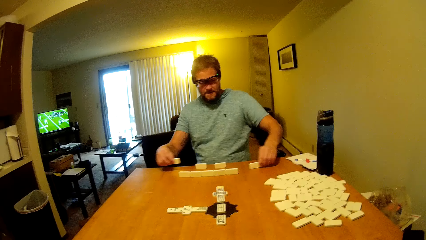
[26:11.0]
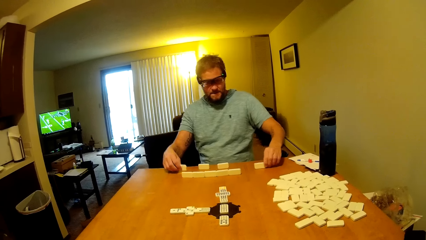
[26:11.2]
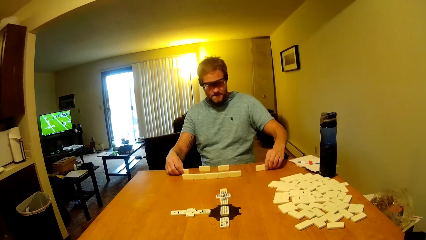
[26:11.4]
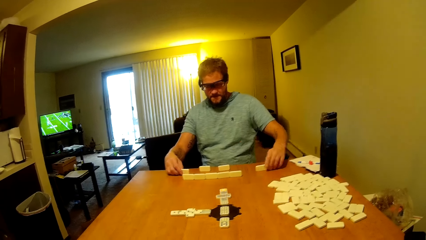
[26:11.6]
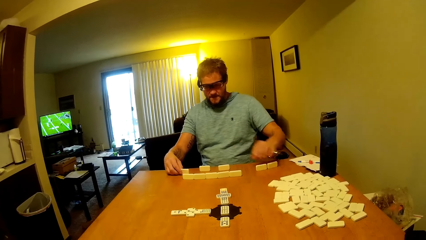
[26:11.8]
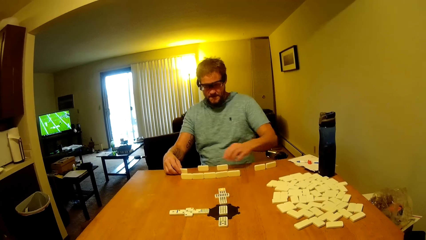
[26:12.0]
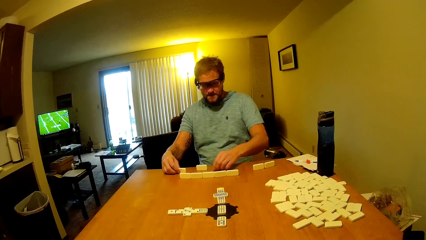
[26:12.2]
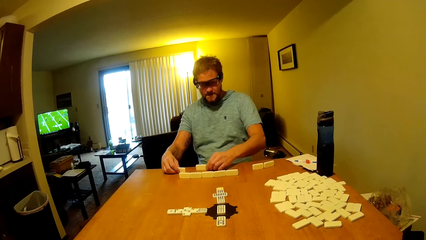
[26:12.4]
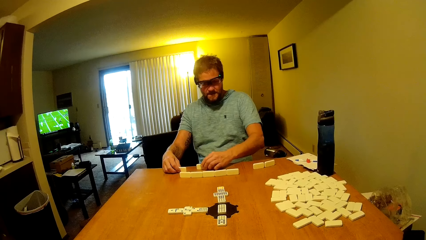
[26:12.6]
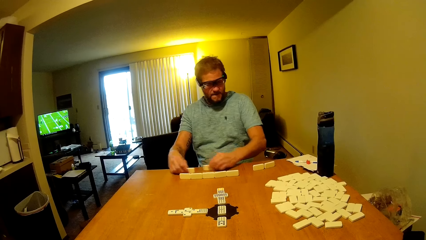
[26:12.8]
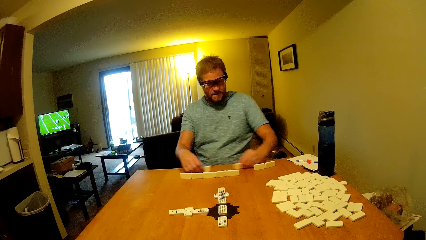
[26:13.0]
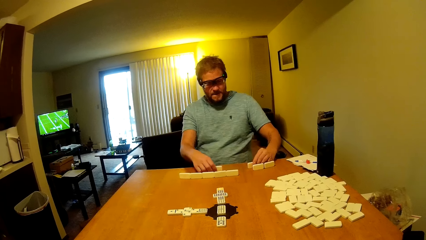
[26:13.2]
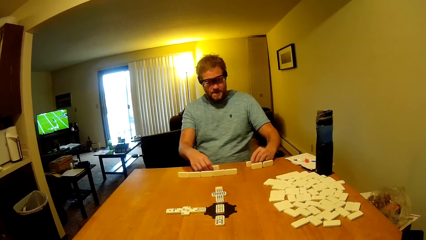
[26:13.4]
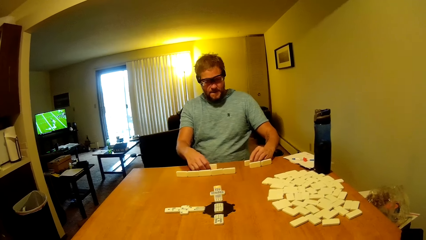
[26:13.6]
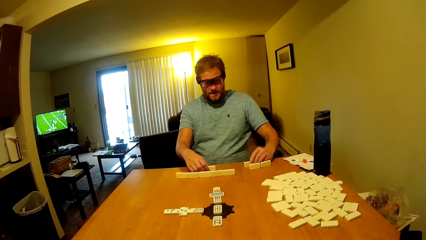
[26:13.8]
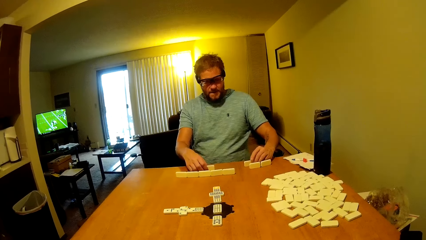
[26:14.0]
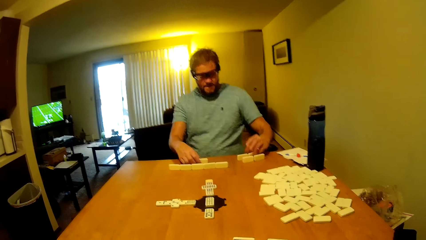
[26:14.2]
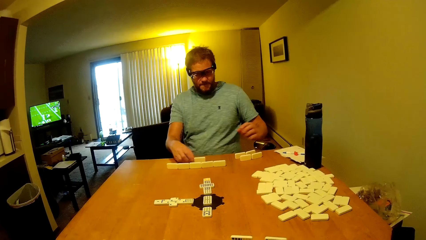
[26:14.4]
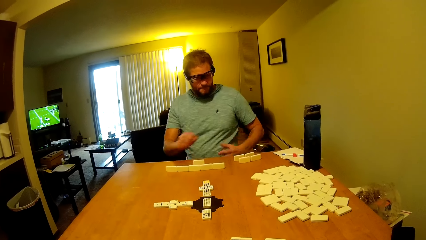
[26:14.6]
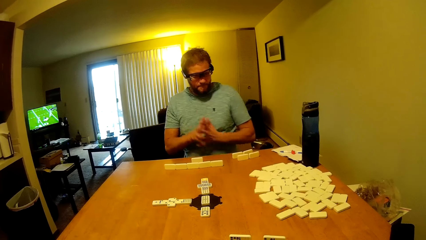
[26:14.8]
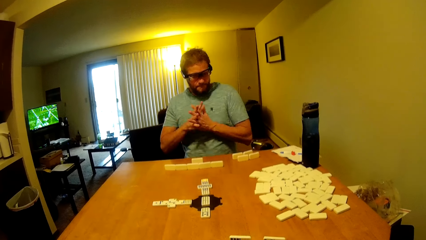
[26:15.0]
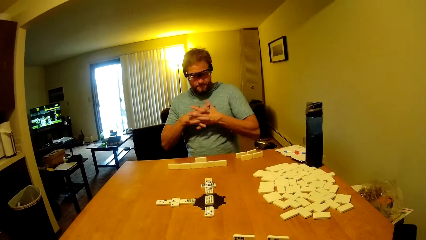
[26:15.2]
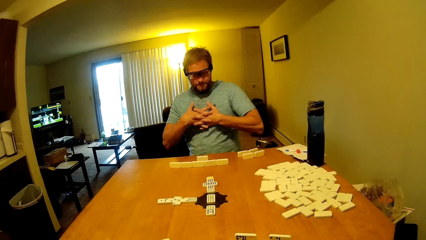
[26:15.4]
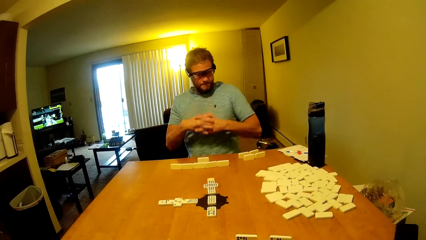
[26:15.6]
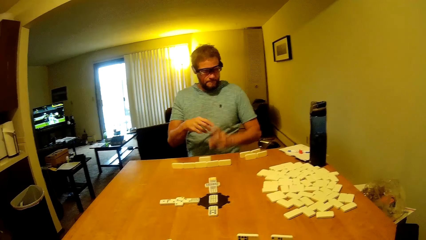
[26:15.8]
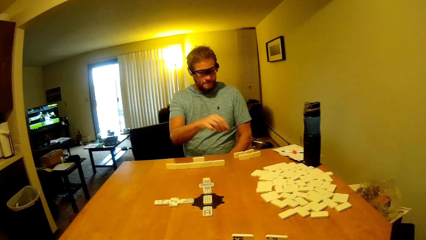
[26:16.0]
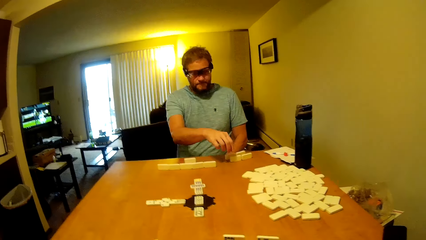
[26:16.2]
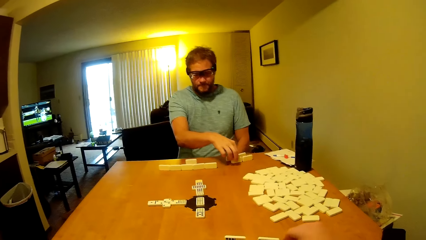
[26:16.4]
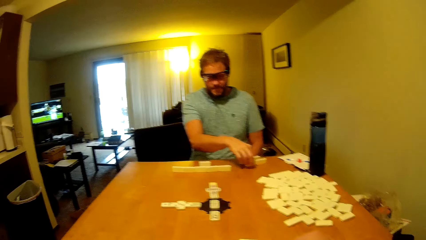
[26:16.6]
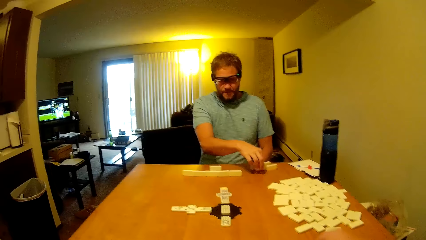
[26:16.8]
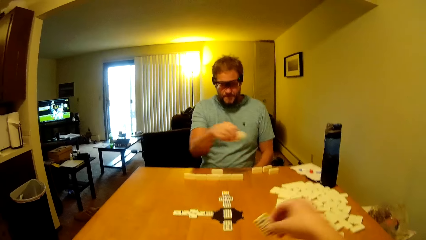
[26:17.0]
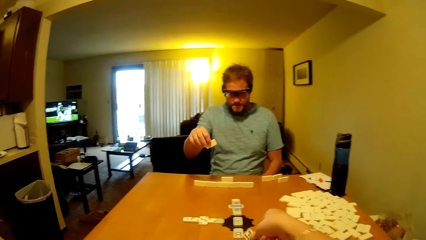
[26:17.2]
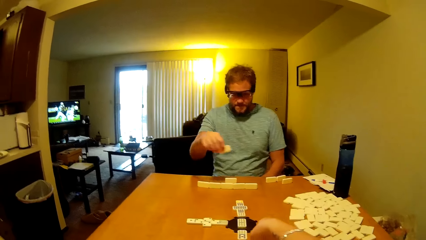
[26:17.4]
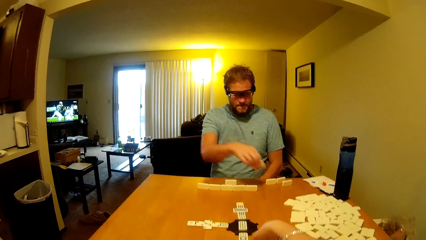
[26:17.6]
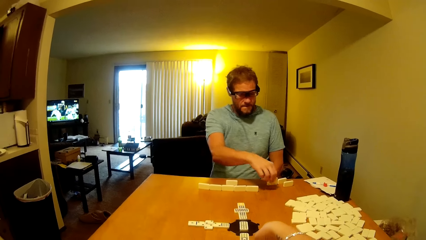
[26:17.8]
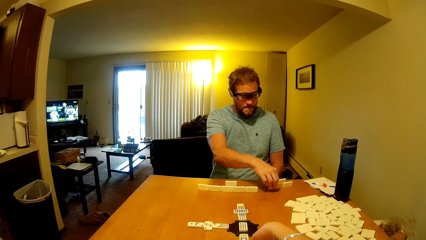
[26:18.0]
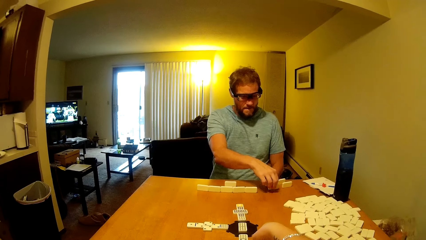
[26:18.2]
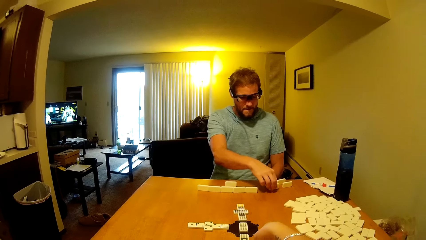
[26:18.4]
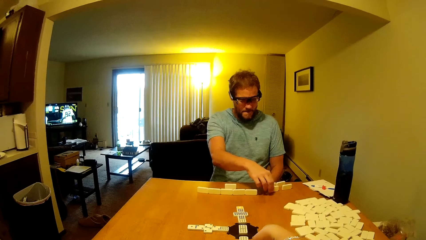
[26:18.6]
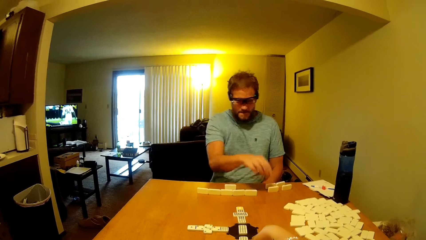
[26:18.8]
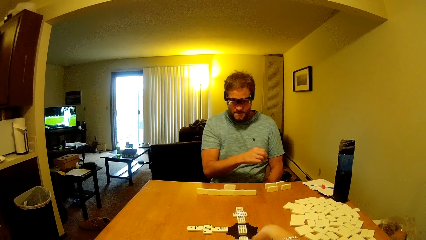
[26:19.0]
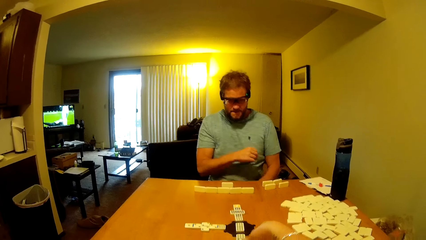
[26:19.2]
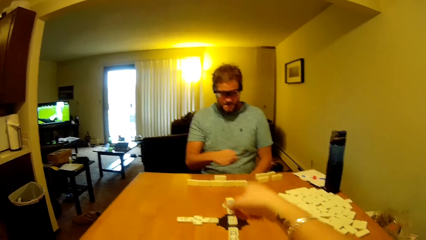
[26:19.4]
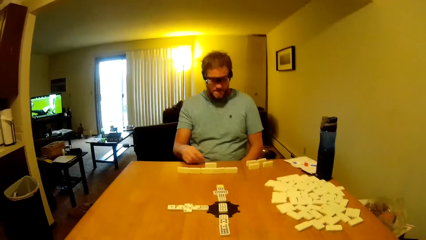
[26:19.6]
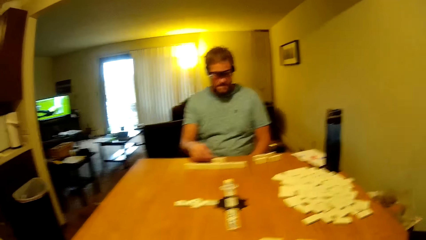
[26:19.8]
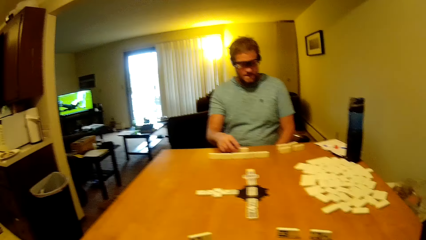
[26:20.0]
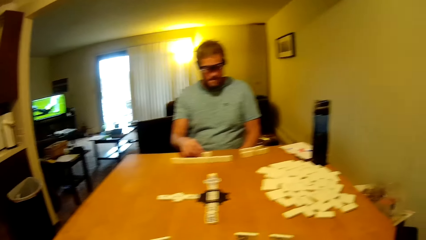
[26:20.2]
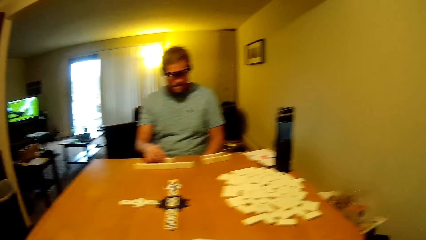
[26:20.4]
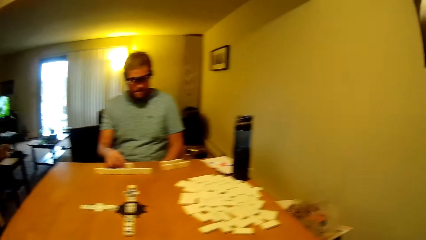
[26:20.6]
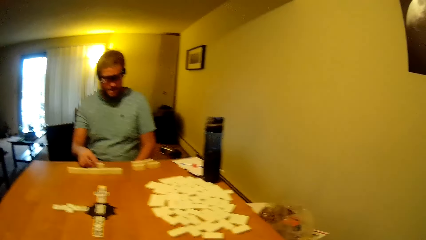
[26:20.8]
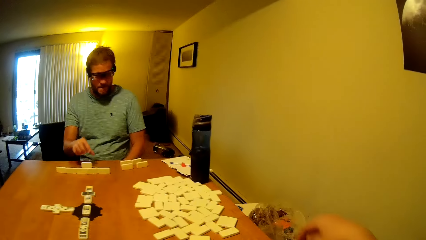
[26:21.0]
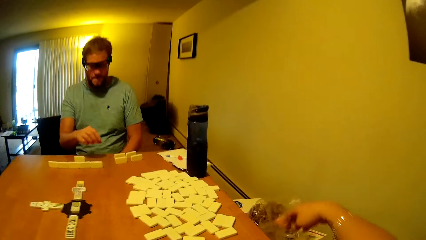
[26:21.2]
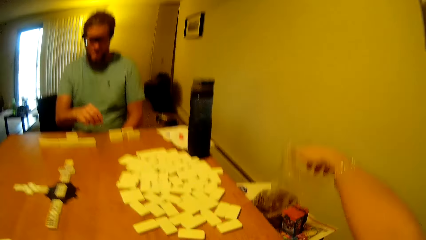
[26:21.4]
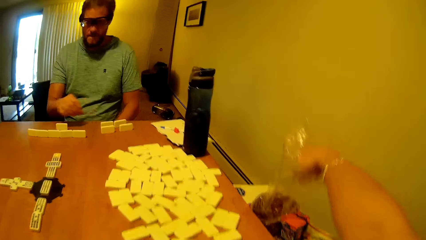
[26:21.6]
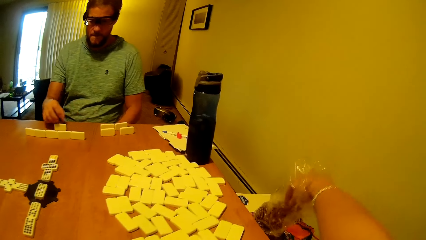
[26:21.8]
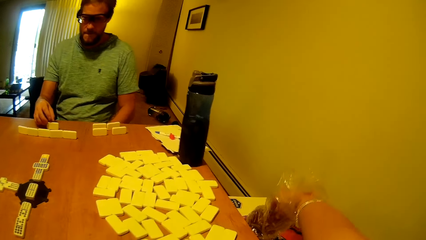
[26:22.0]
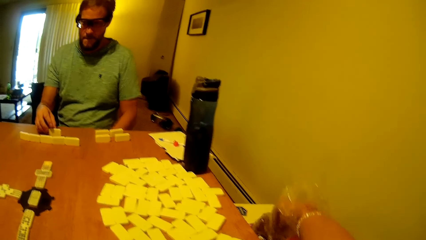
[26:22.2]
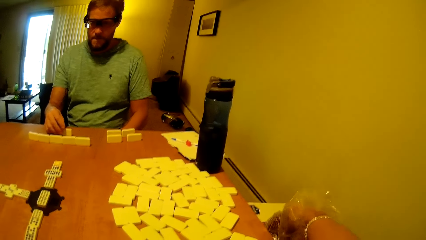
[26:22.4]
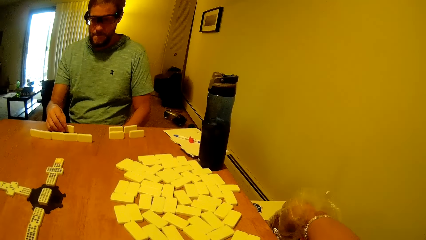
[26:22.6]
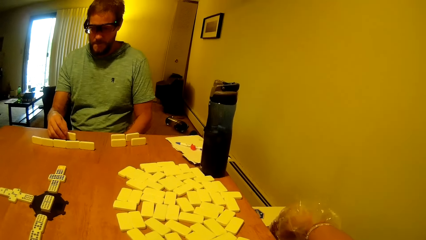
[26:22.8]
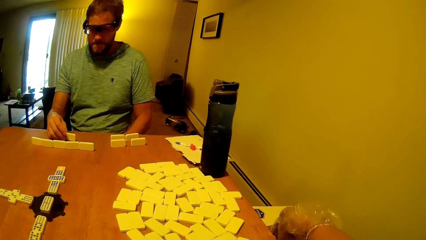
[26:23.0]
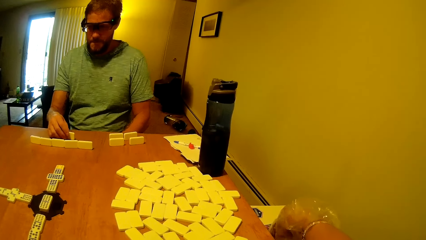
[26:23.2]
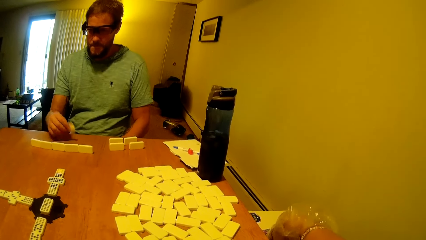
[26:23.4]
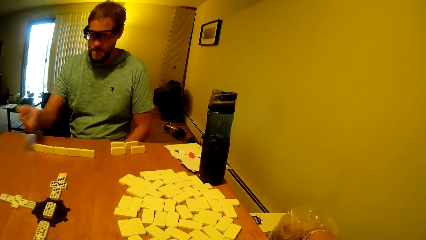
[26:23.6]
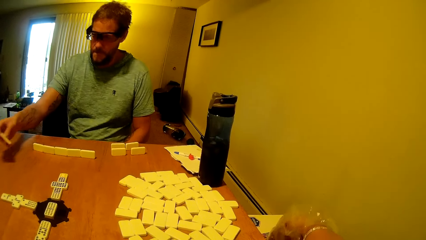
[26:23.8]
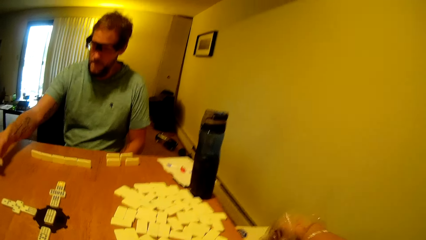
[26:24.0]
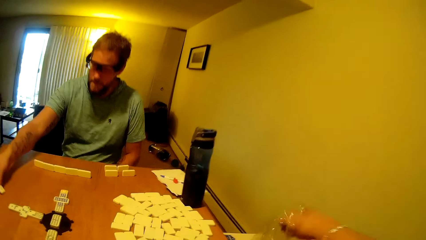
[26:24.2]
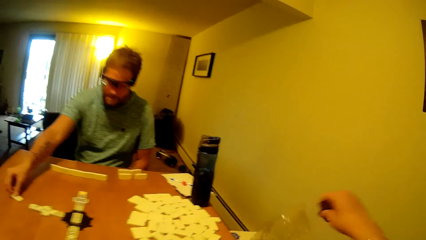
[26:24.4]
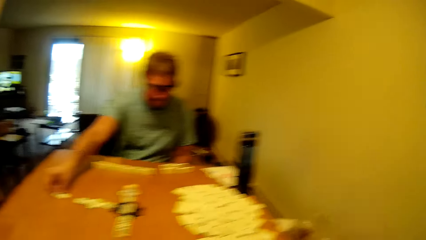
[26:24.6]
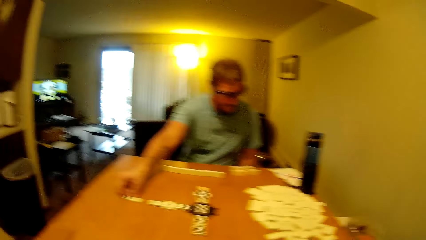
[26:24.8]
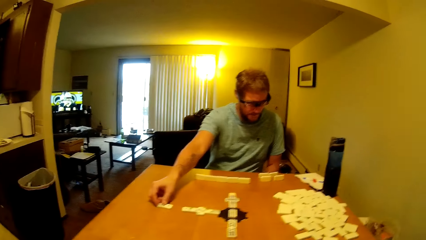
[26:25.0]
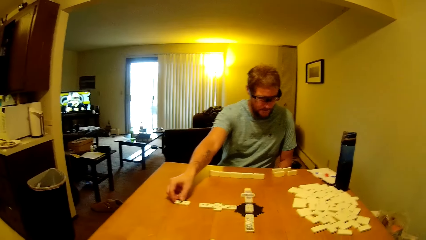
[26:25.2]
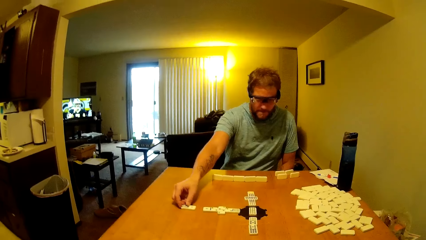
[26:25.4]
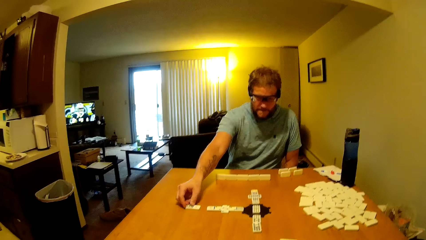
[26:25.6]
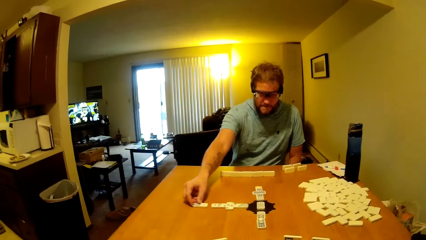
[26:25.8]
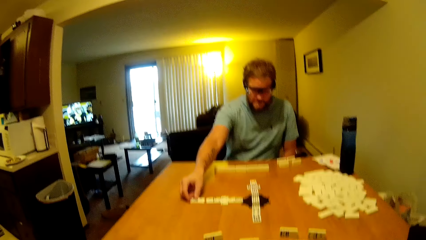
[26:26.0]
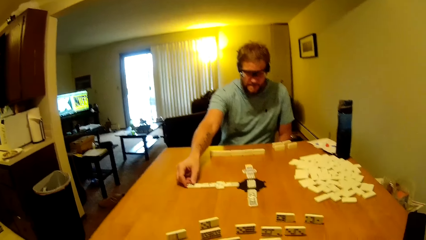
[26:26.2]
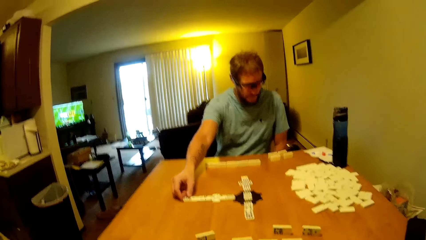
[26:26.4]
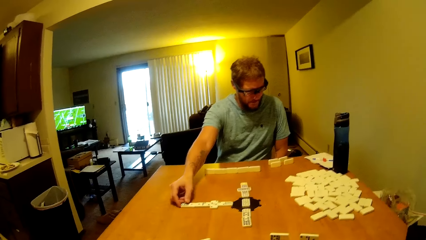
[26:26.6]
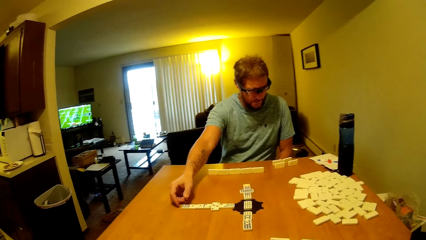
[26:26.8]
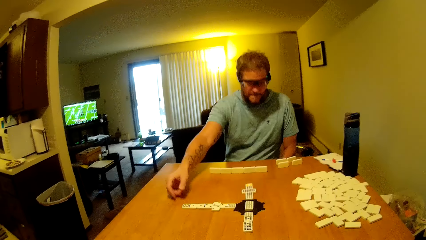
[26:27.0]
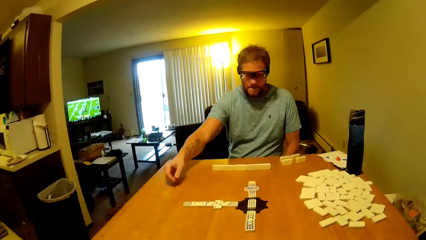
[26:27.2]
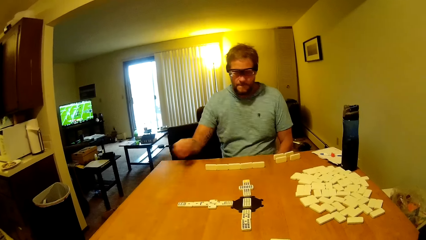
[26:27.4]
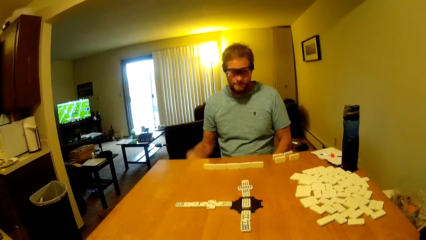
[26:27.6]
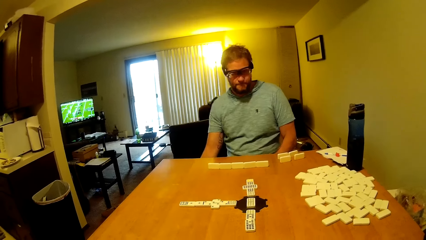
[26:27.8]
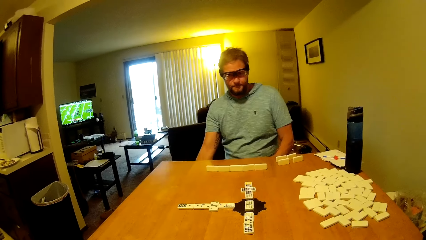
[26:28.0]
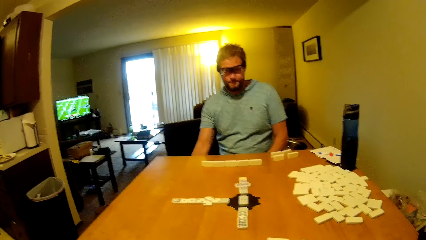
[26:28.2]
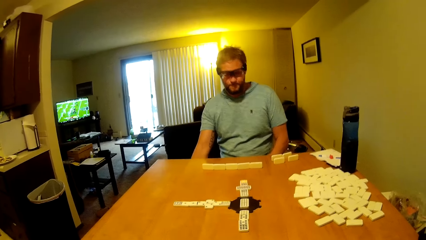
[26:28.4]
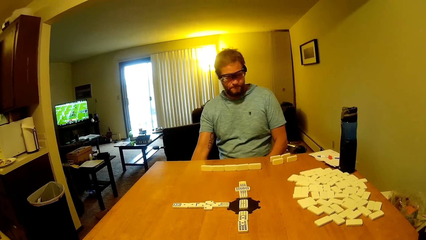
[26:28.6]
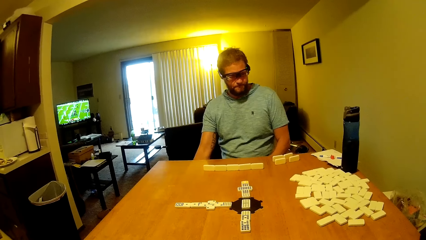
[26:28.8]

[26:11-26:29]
A man picks a domino tile on the table. He puts a domino tile on the table, touches a domino tile on the table and moves a domino tile on the table. The man picks a domino tile on the table. The camera wearer picks a domino tile on the table. They put a domino tile on the table. The man puts a domino tile on the table. The camera wearer looks around. The man touches a domino tile on the table. The camera wearer takes a snack in the nylon paper bag. They talk to the man. The man picks a domino tile on the table and puts a domino tile on the table. The camera wearer eats the snack.
